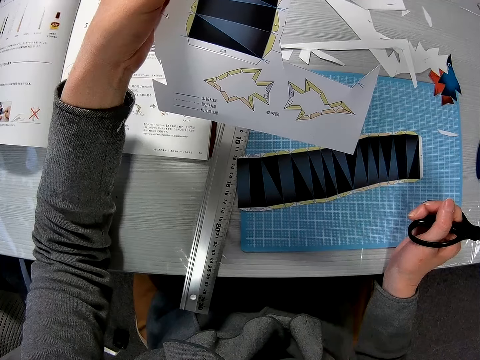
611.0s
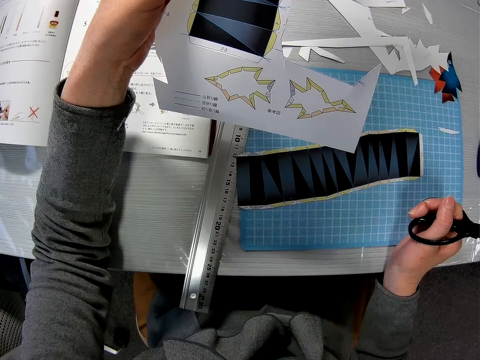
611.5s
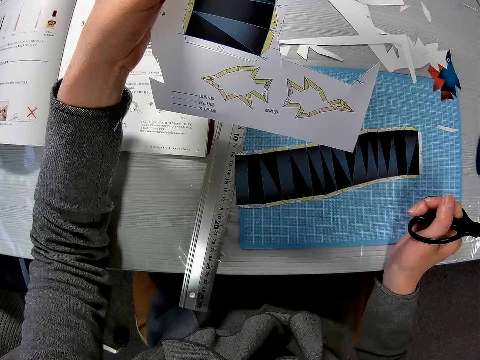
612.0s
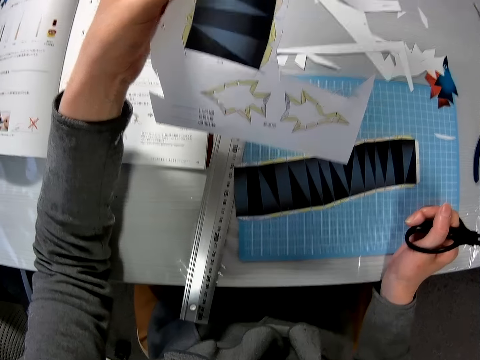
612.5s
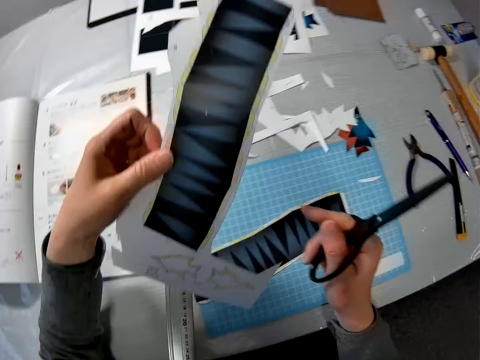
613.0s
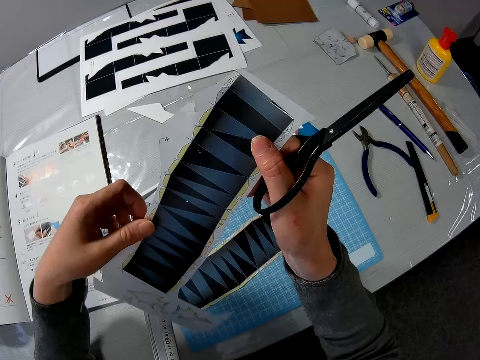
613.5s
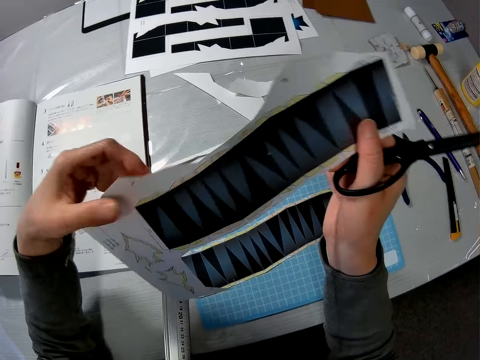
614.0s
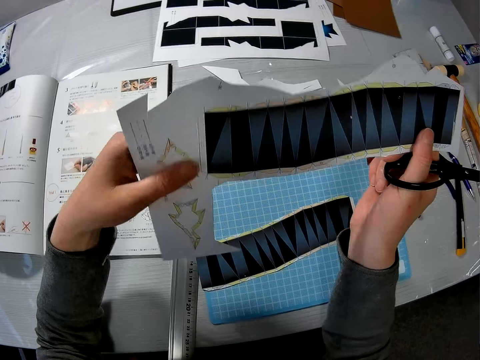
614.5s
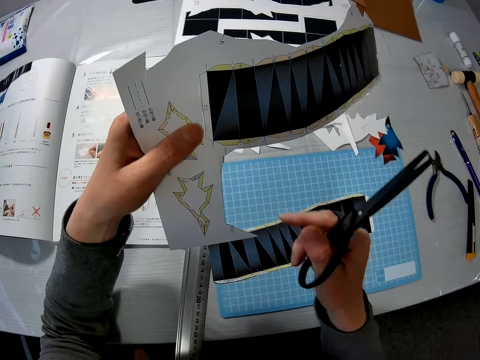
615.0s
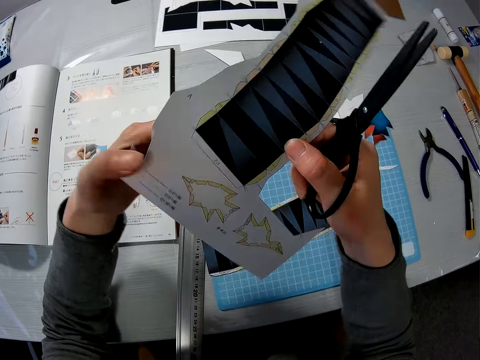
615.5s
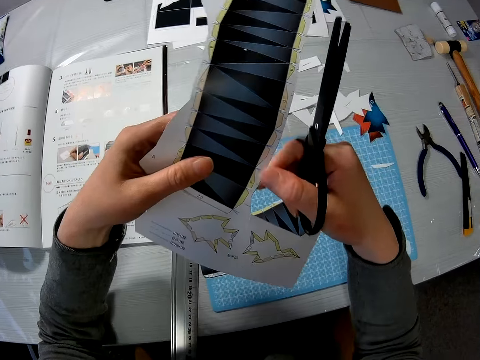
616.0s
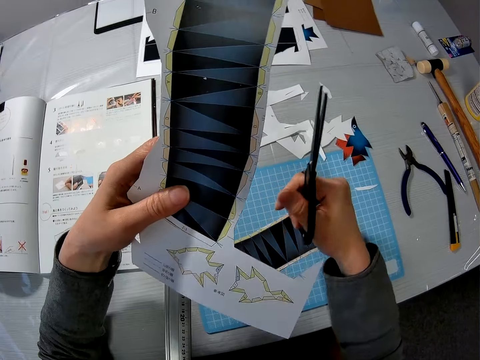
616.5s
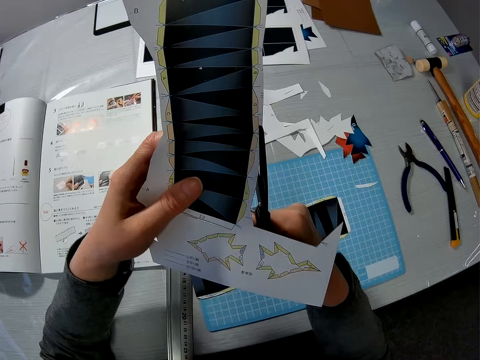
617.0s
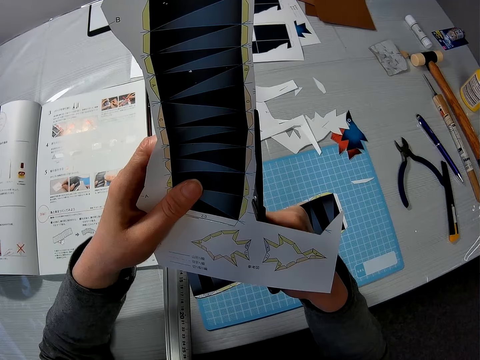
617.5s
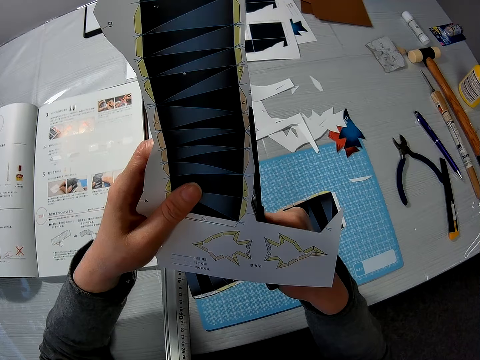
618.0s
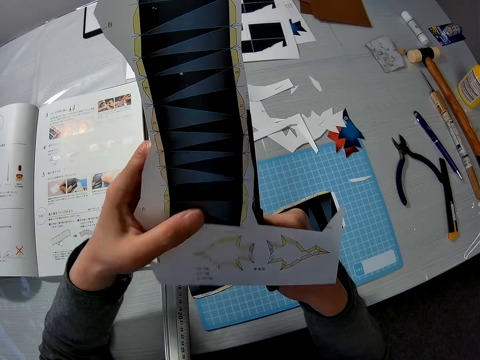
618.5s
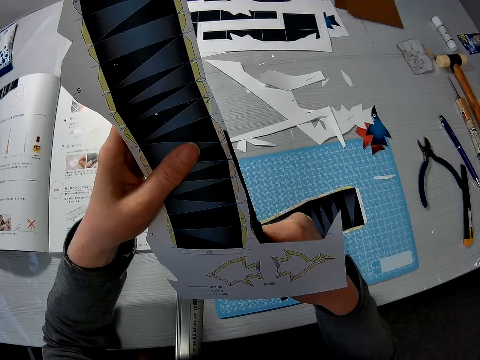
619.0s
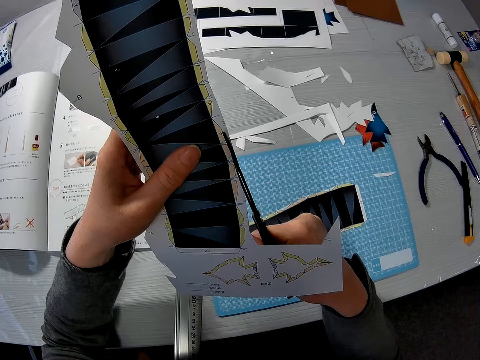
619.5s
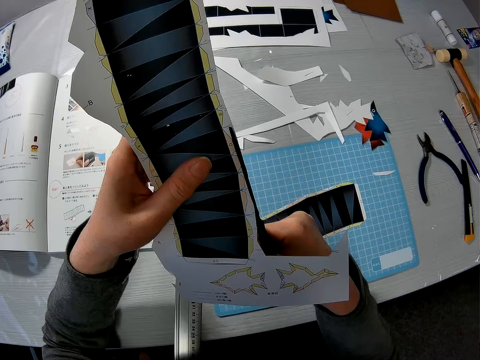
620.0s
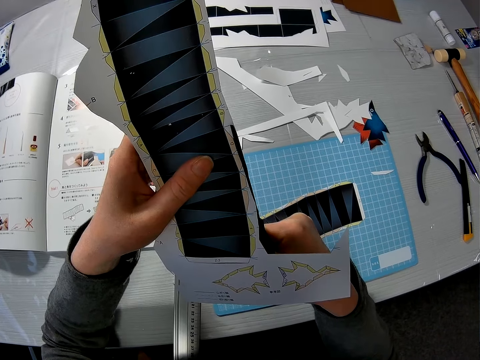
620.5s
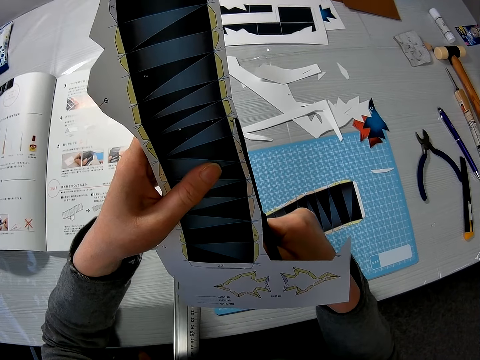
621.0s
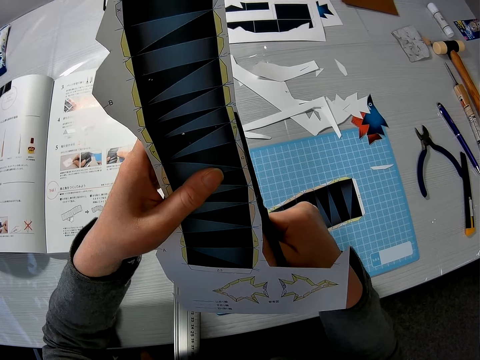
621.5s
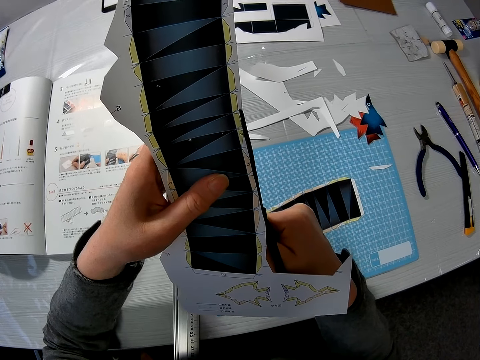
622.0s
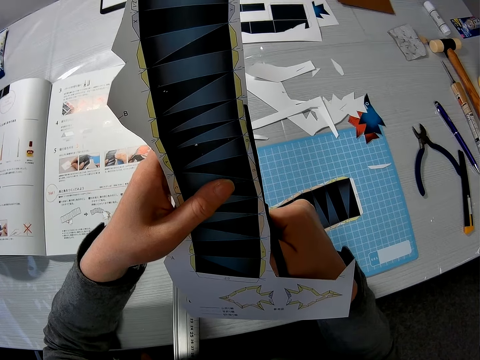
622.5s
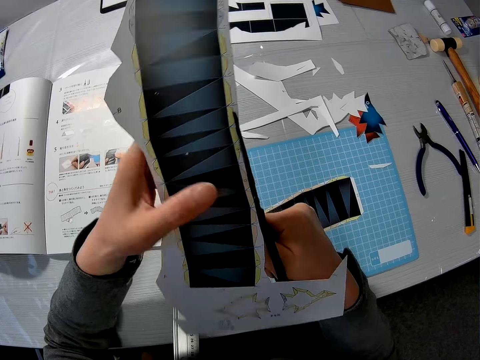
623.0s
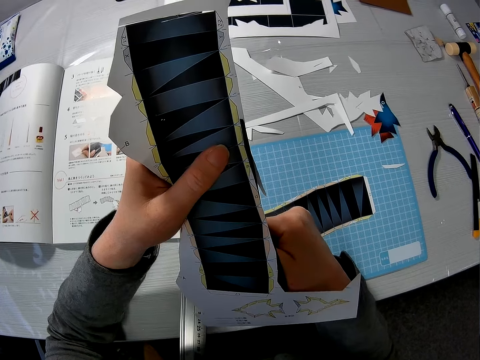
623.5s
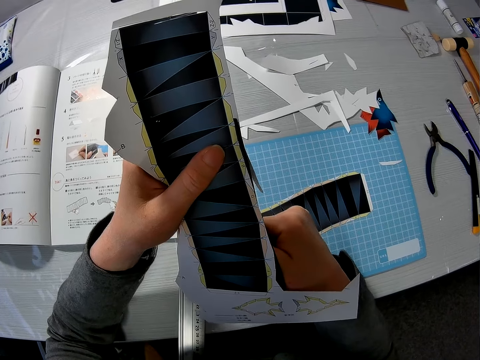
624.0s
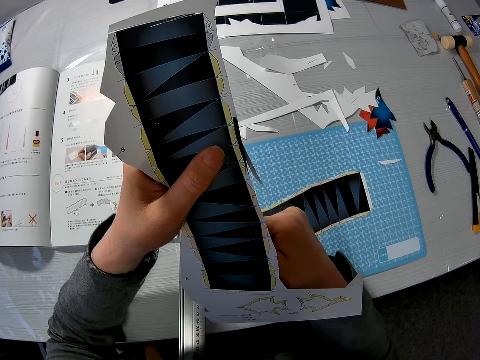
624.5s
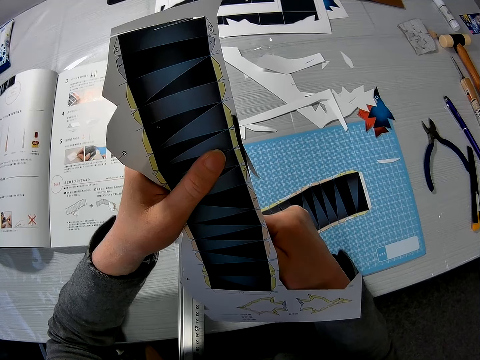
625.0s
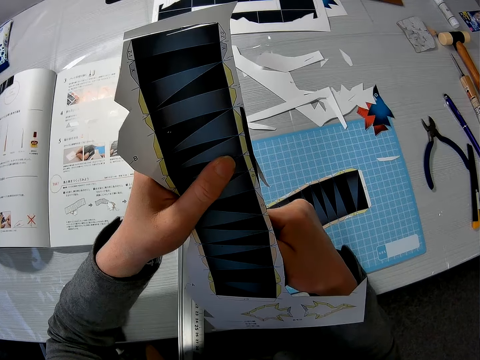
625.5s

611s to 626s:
The camera wearer holds the paper with both hands. They hold the paper. They tilt the paper. They trim the edges of the second half of the paper craft with the scissors.

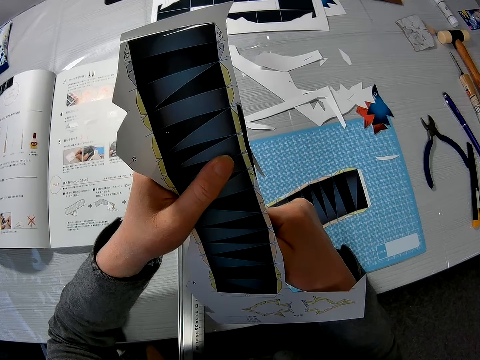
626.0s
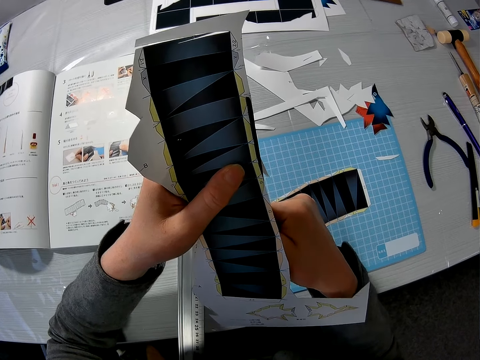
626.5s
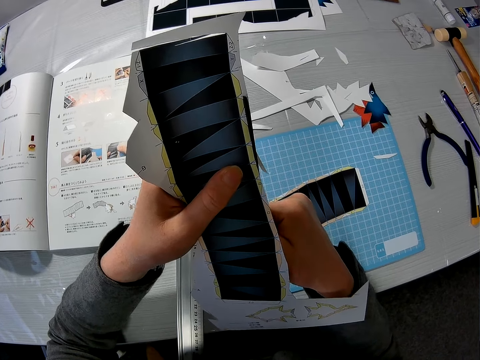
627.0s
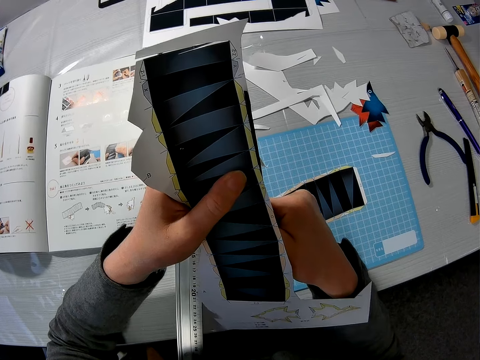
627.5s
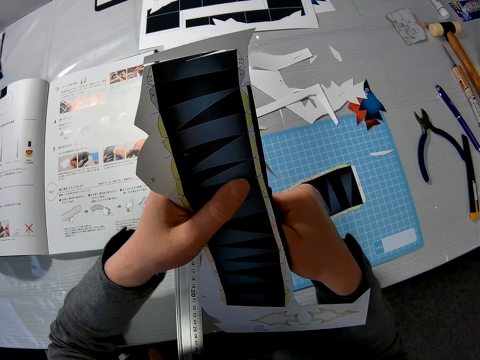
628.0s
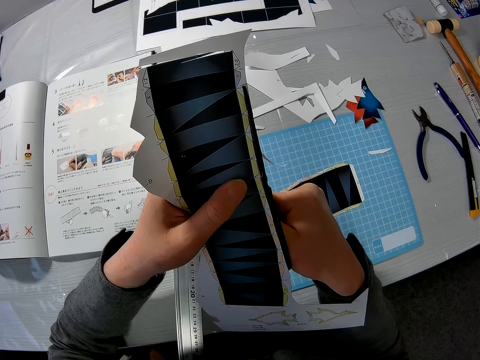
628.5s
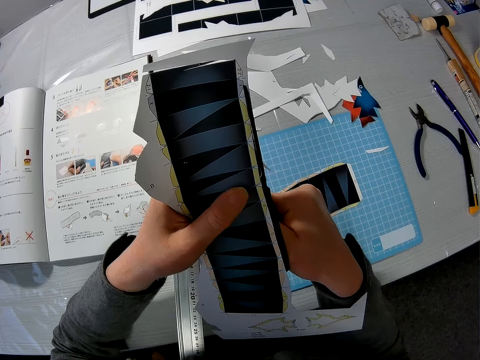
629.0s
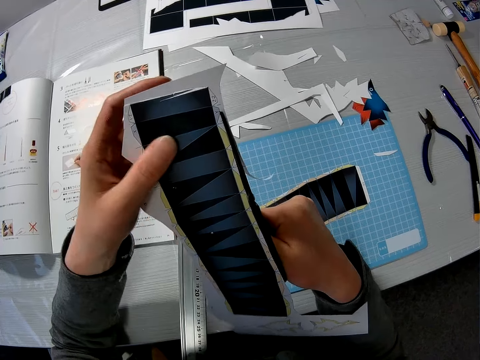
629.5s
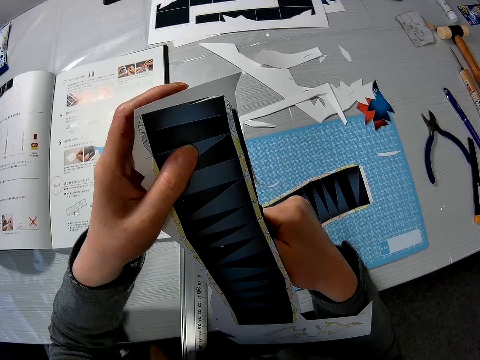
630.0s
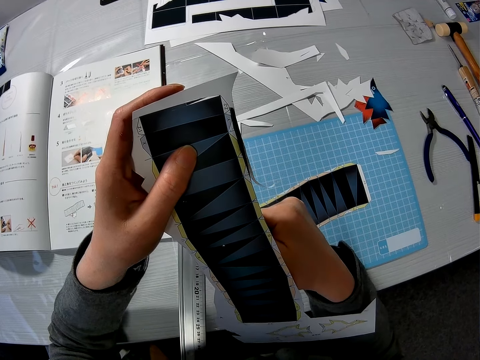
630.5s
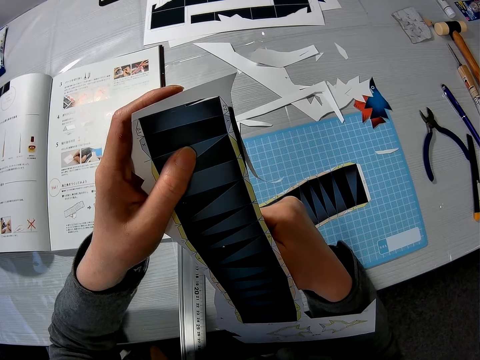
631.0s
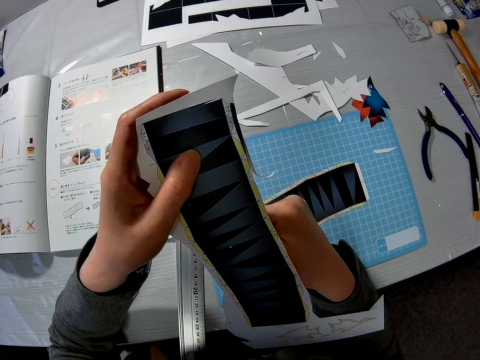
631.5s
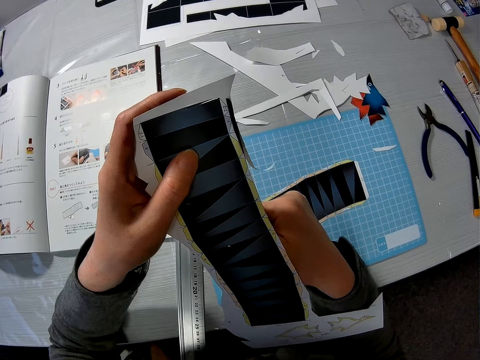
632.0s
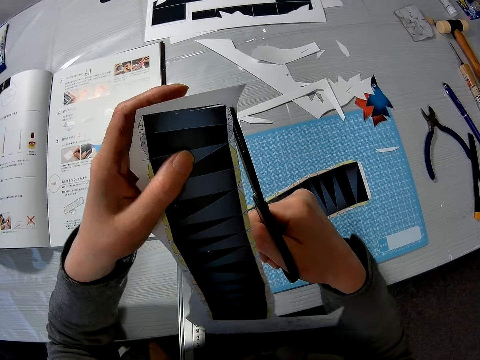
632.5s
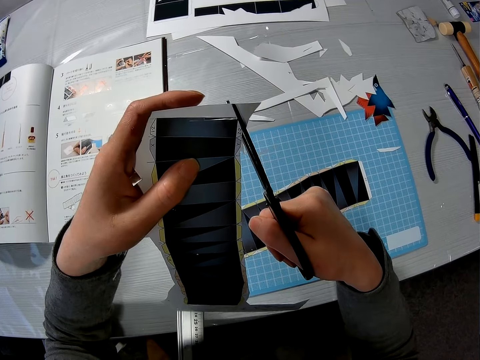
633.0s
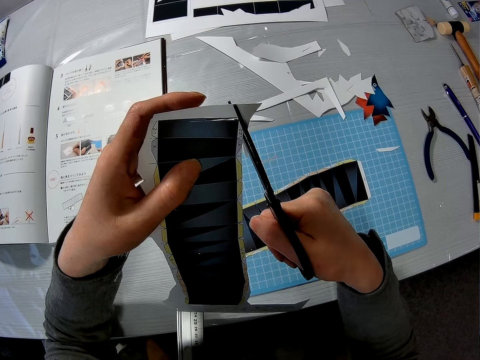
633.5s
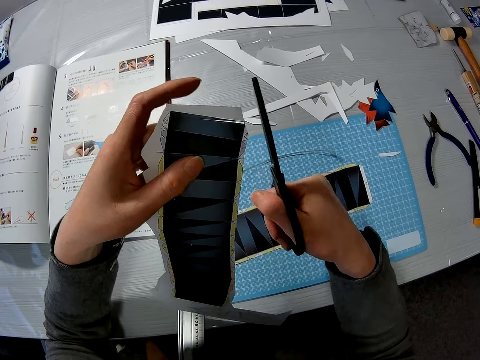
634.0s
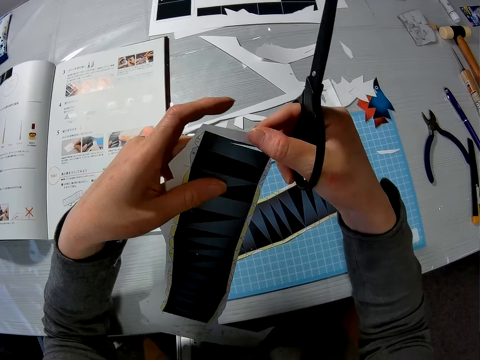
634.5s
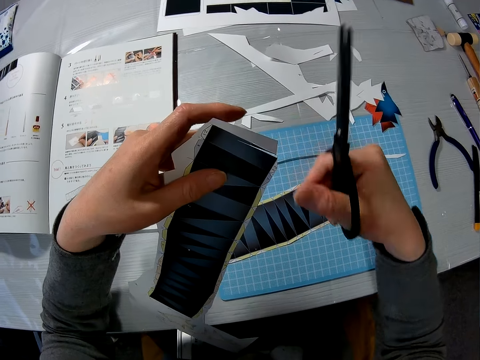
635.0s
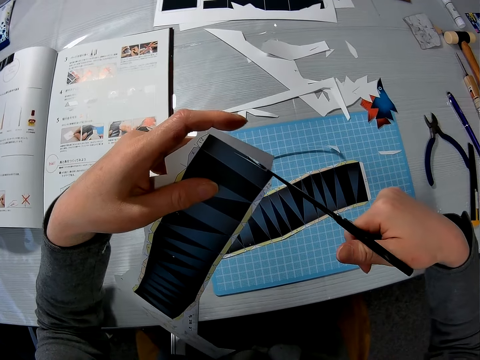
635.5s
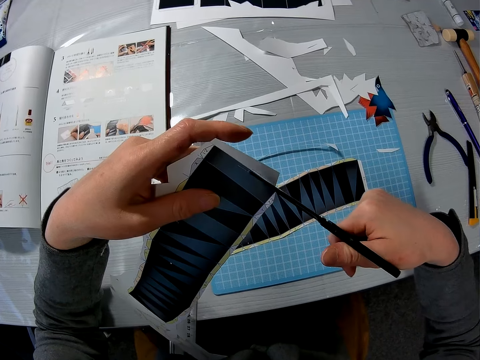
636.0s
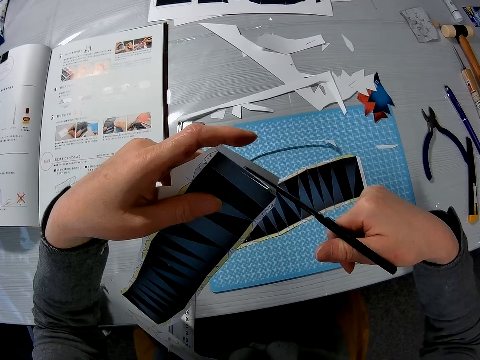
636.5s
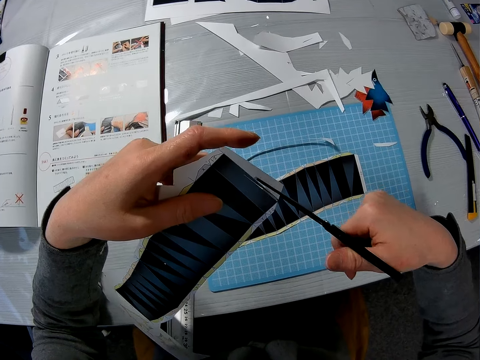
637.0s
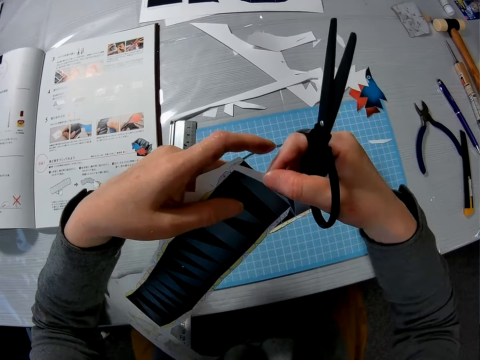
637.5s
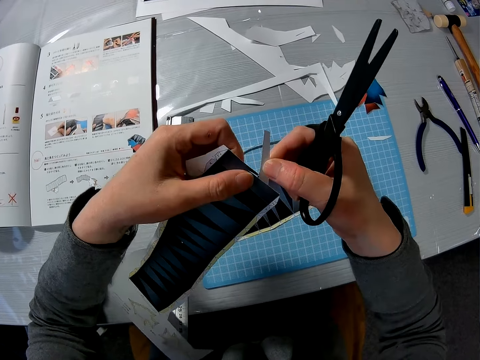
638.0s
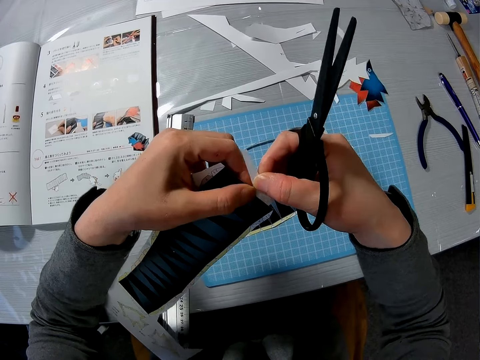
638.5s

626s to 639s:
The camera wearer touches the paper. They cut the paper. They hold the paper.
